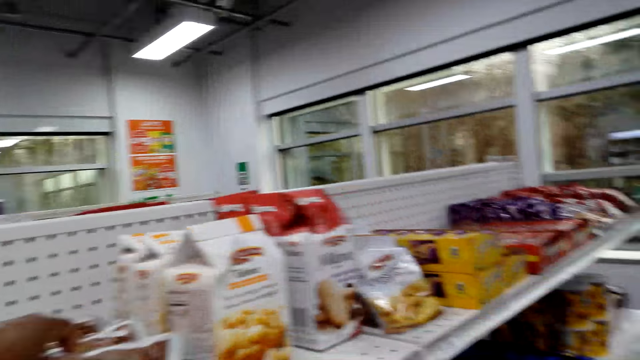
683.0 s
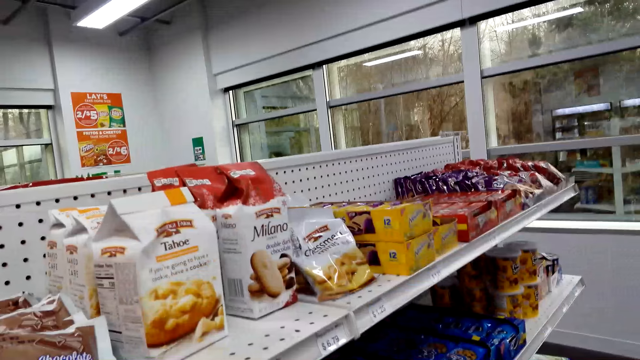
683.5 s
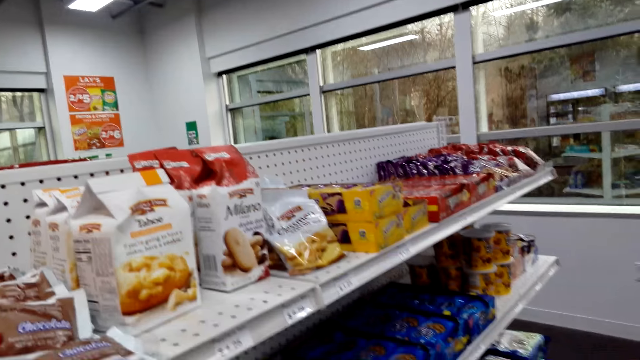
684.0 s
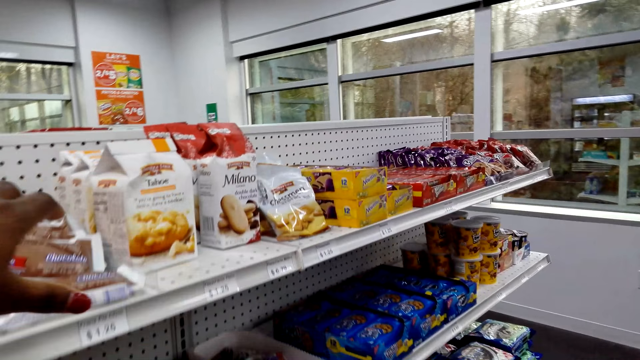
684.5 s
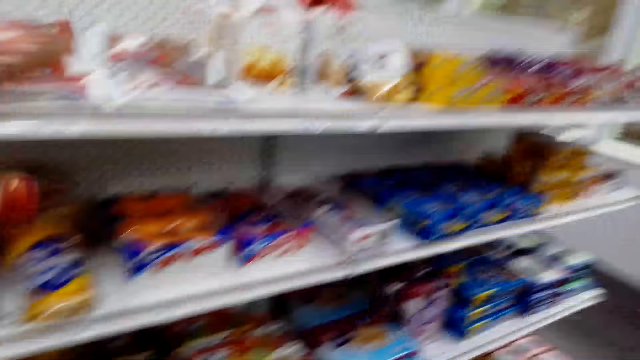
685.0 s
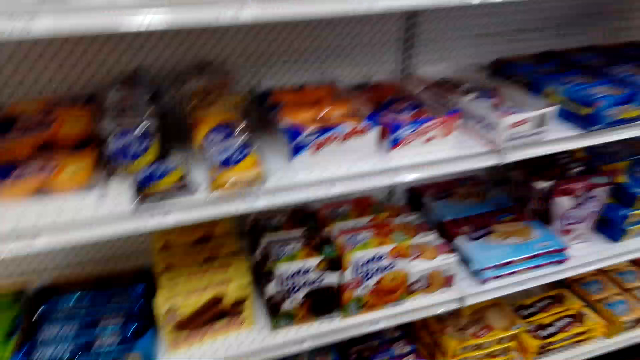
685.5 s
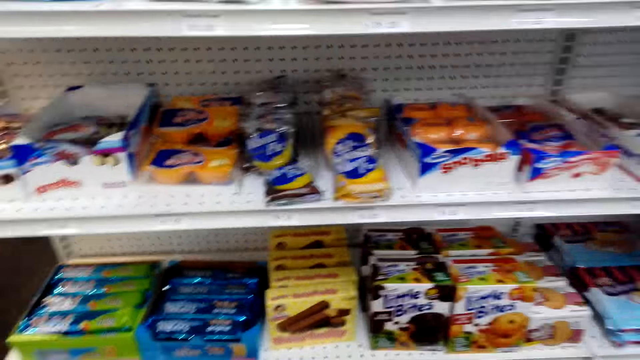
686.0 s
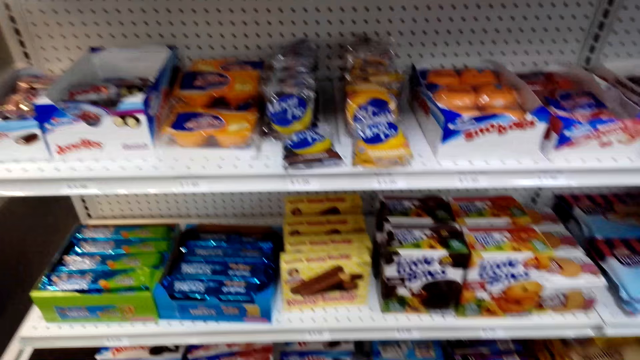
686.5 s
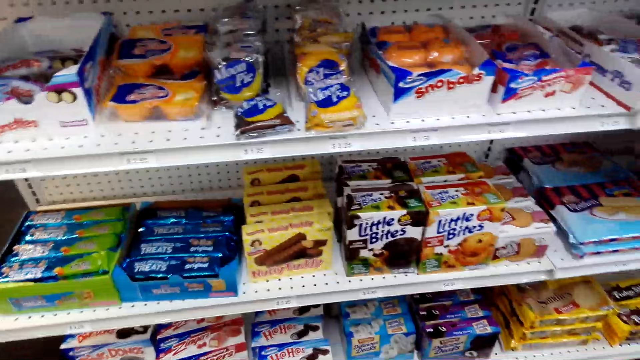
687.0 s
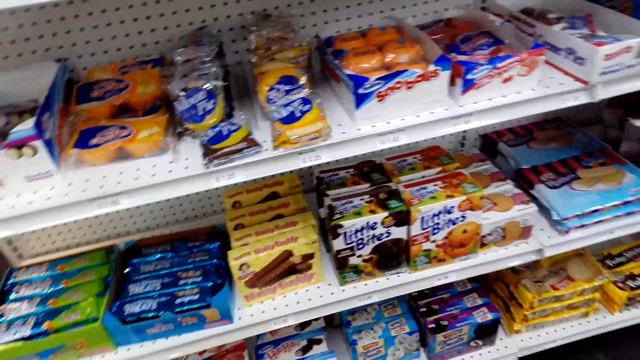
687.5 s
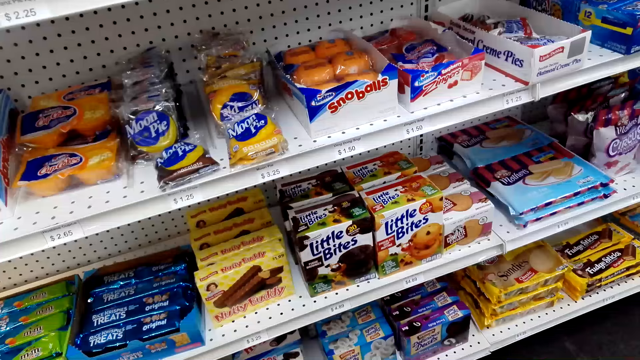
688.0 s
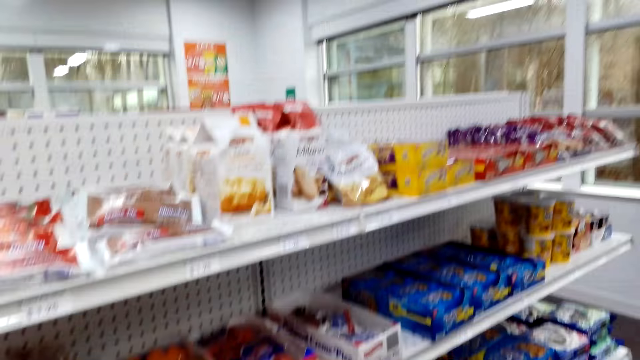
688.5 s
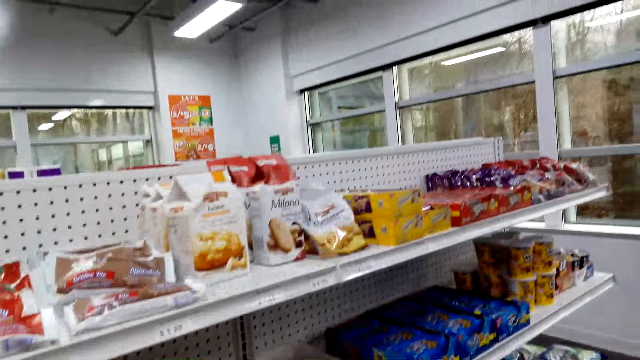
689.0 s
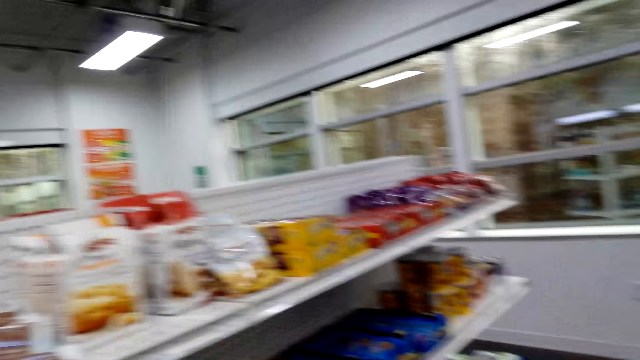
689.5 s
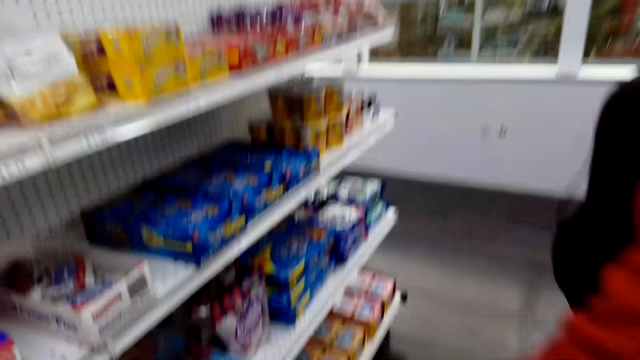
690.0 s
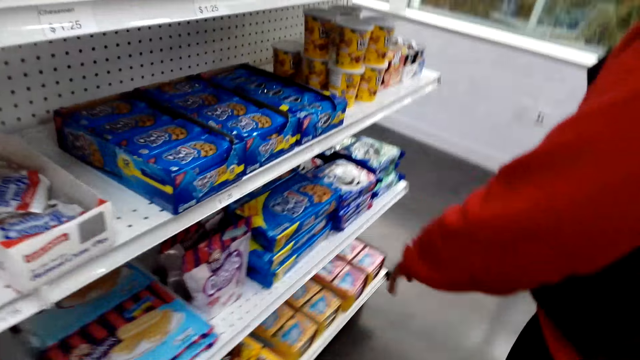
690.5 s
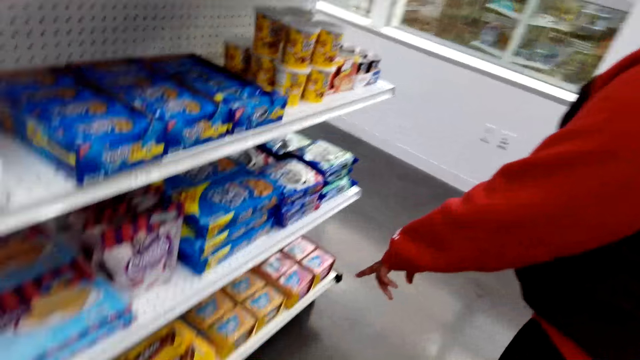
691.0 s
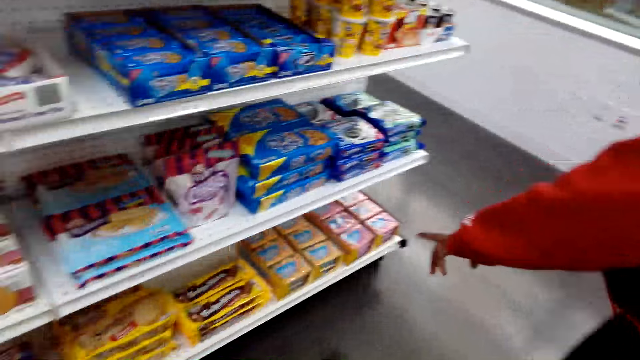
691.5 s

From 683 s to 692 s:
The camera wearer puts the sachet of chocolate on the shelf. They look around the shelves.

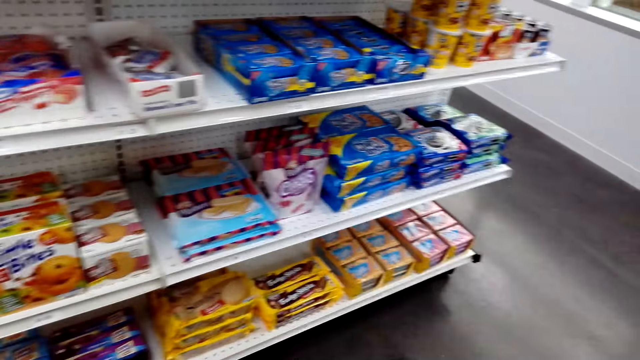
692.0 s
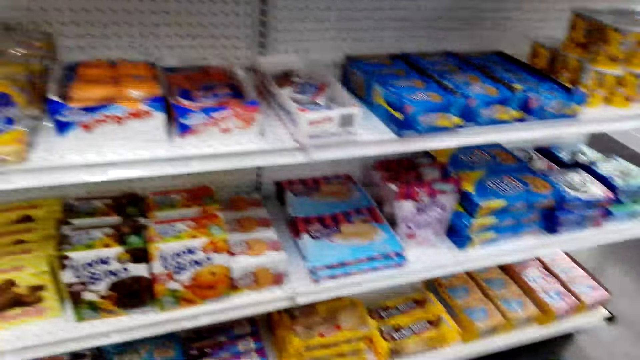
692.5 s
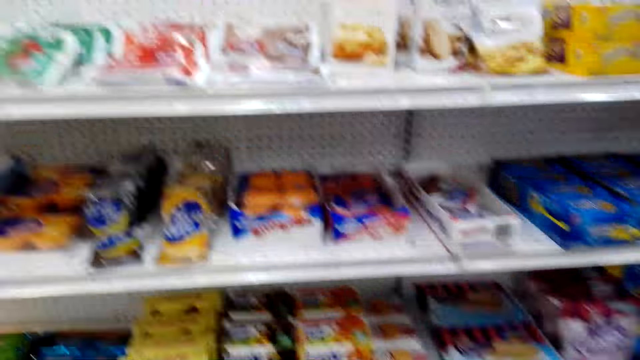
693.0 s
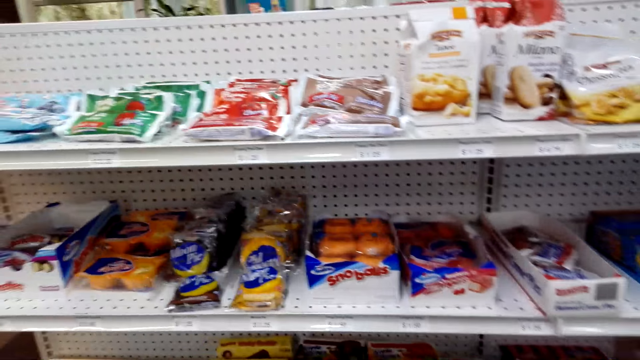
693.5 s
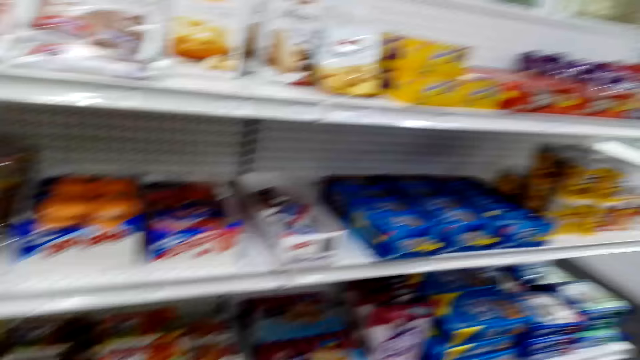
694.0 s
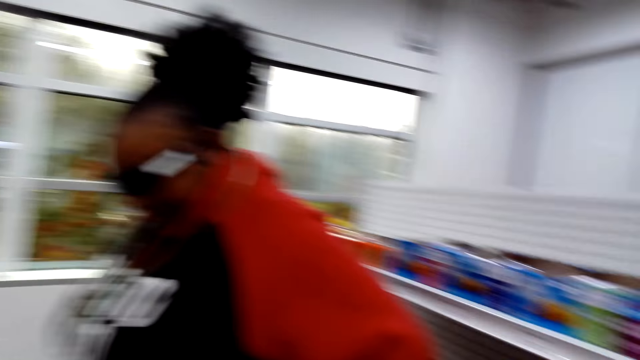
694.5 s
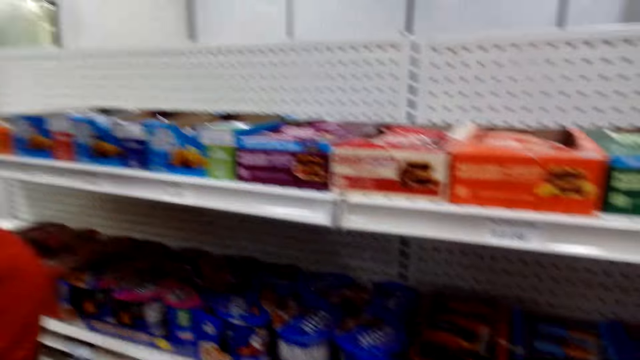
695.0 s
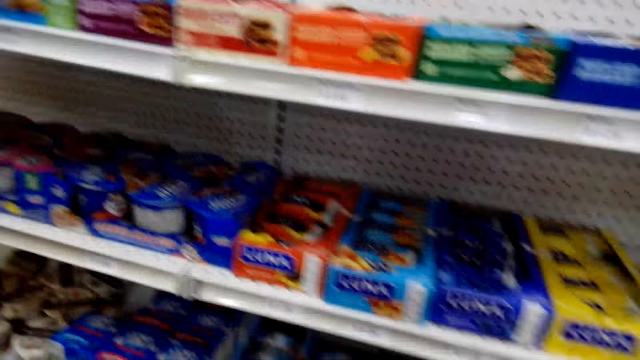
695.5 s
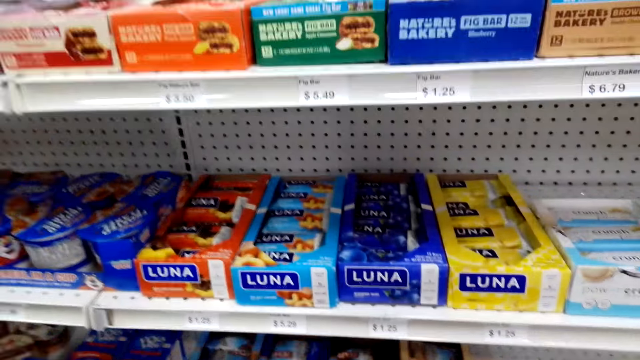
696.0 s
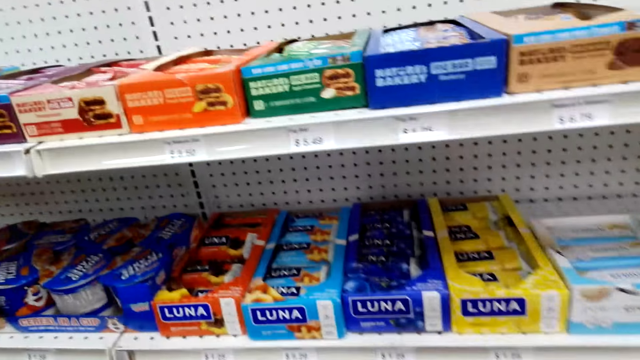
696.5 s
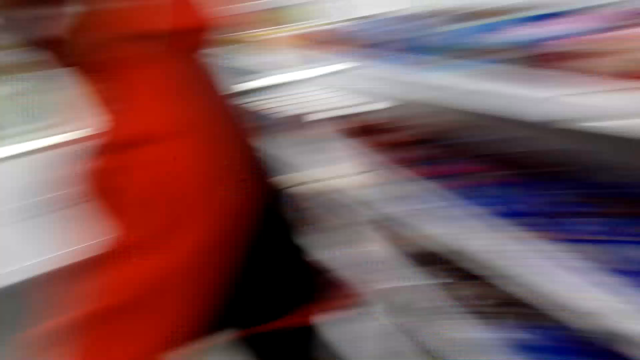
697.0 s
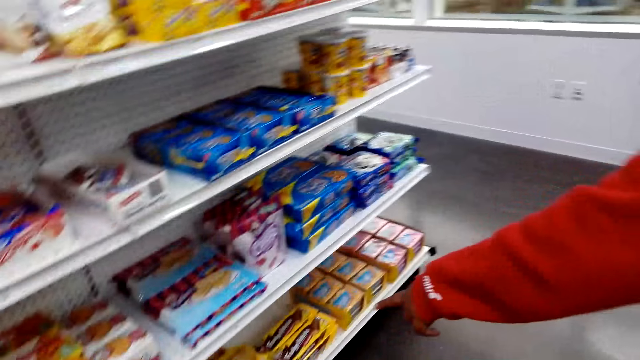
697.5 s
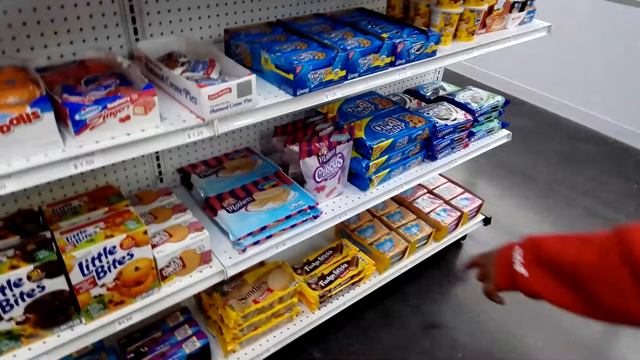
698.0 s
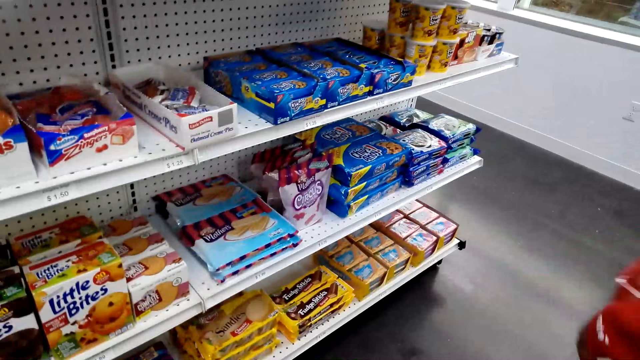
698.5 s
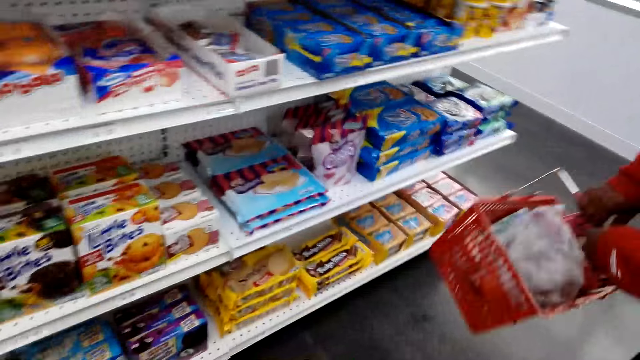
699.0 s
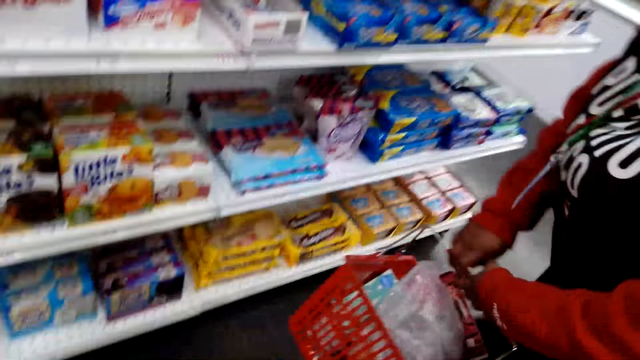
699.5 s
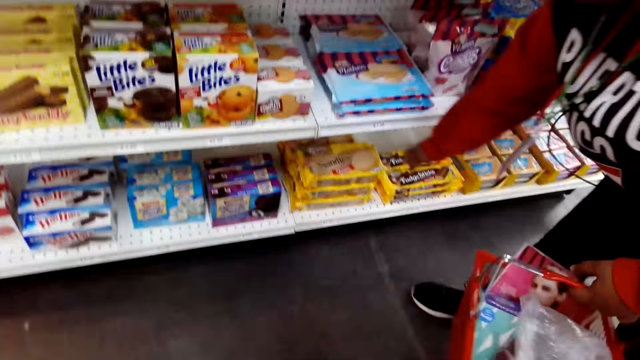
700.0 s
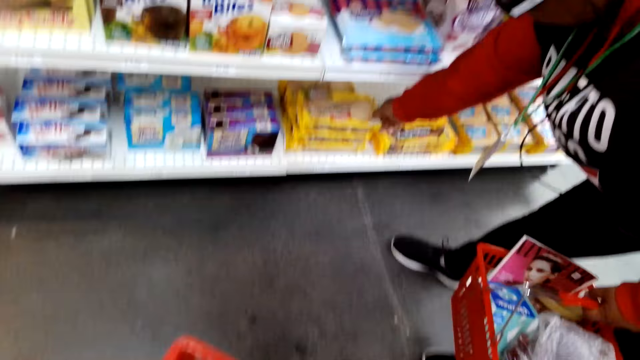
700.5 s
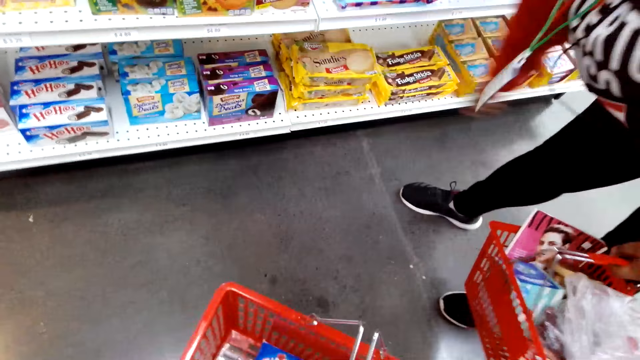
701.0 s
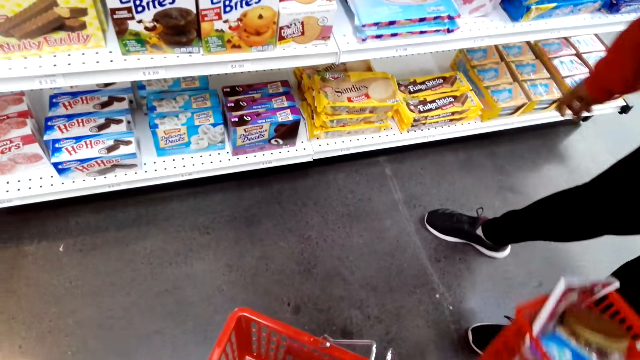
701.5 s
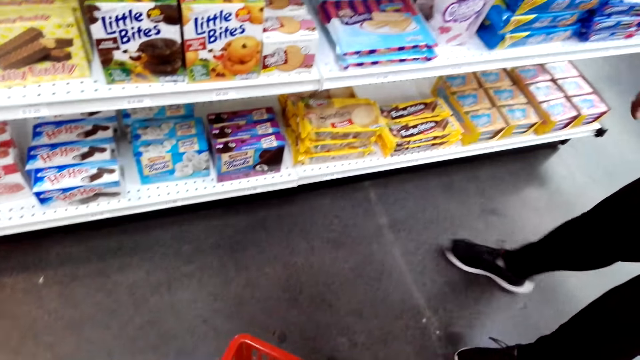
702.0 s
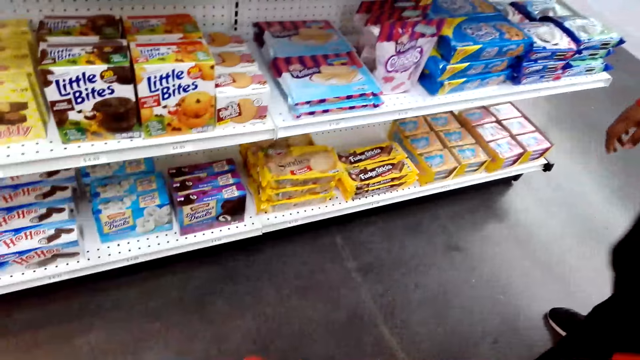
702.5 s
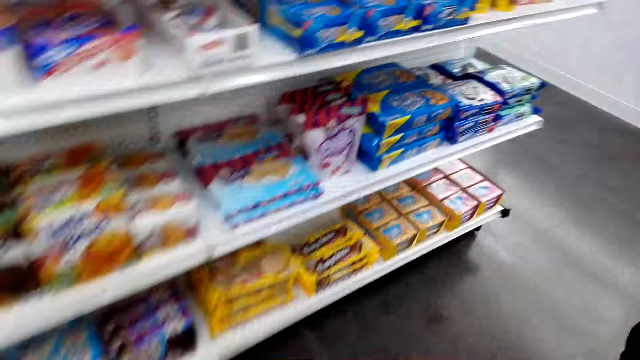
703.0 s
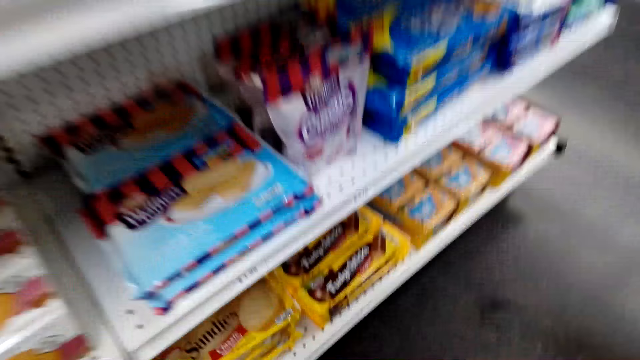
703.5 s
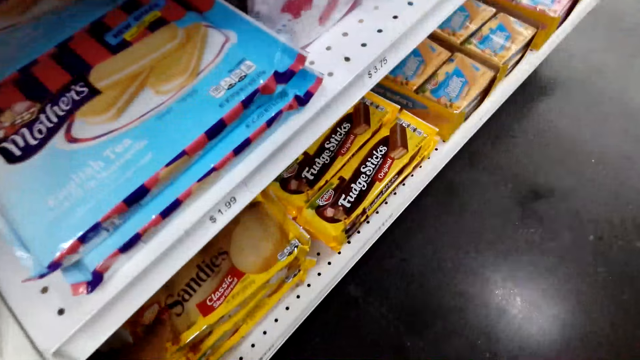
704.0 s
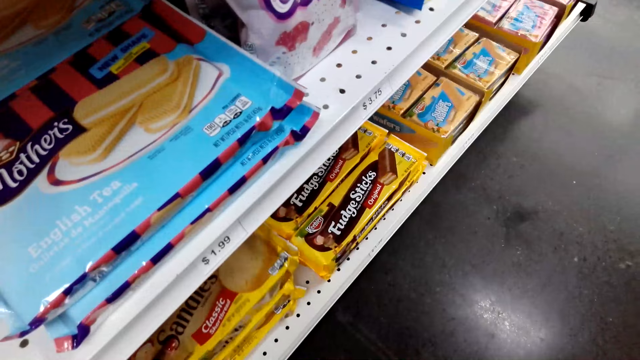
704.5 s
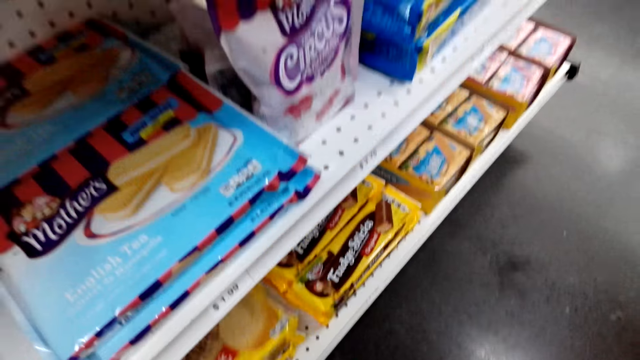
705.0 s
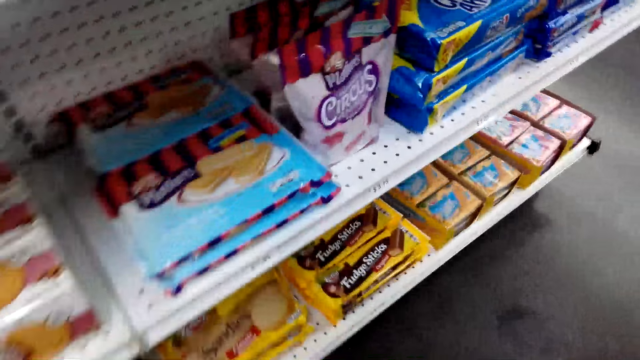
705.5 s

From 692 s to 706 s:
The camera wearer converses with the woman. They turn around. They touch a packet of crackers. They pick sandies.
